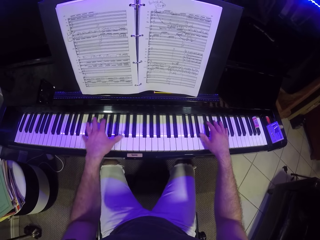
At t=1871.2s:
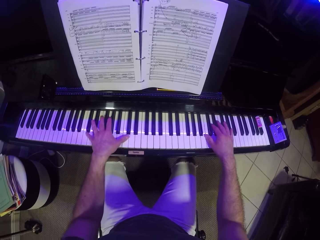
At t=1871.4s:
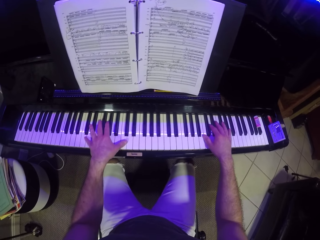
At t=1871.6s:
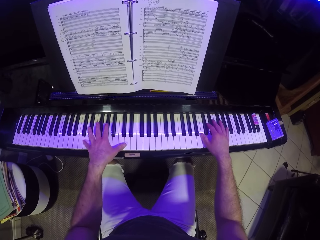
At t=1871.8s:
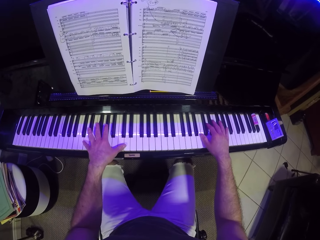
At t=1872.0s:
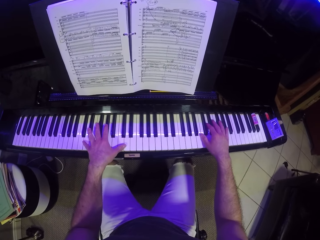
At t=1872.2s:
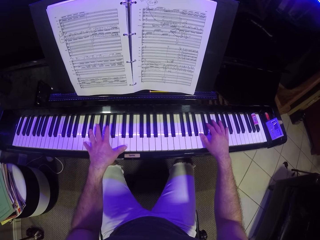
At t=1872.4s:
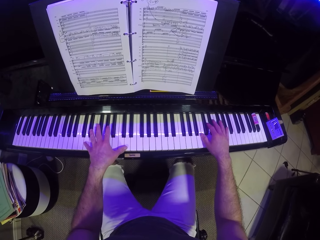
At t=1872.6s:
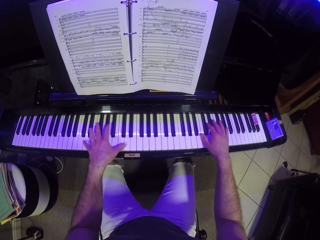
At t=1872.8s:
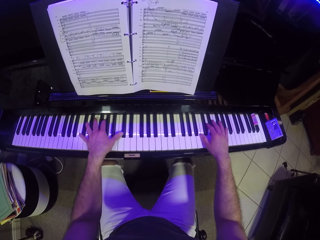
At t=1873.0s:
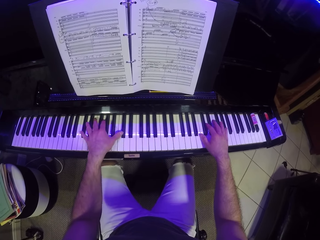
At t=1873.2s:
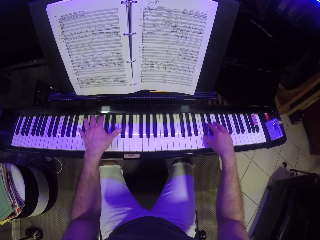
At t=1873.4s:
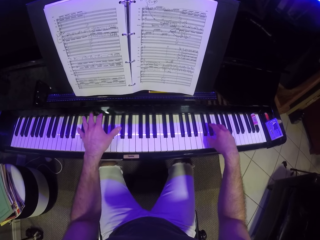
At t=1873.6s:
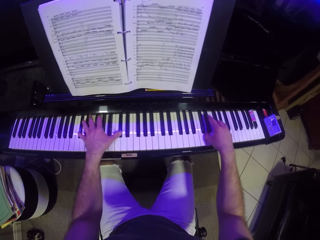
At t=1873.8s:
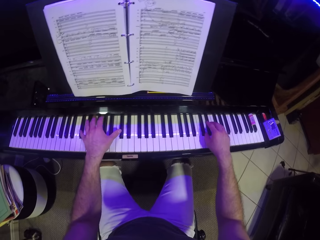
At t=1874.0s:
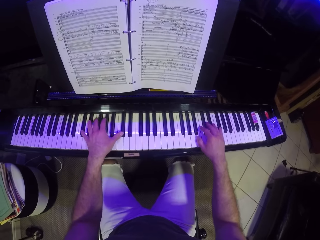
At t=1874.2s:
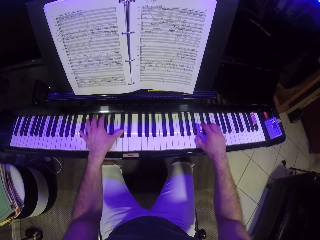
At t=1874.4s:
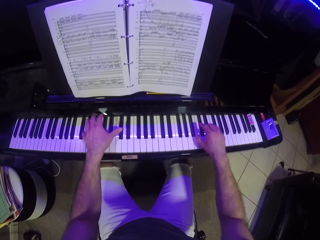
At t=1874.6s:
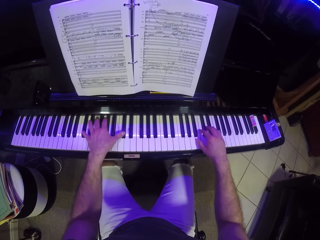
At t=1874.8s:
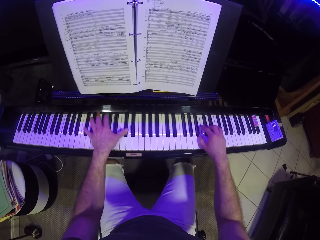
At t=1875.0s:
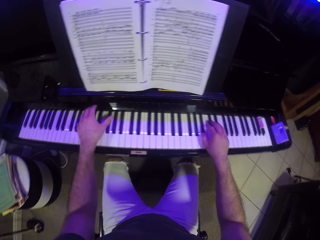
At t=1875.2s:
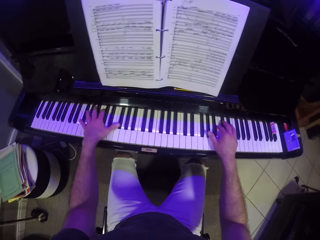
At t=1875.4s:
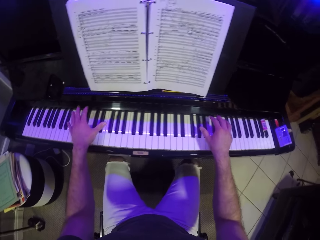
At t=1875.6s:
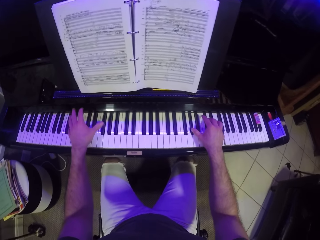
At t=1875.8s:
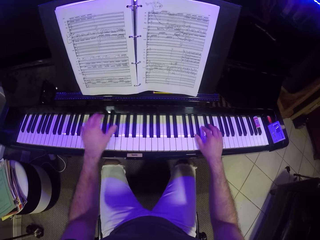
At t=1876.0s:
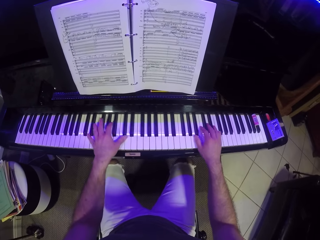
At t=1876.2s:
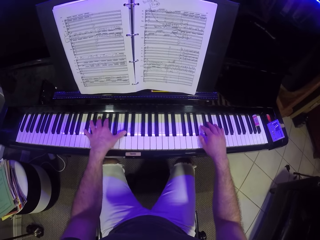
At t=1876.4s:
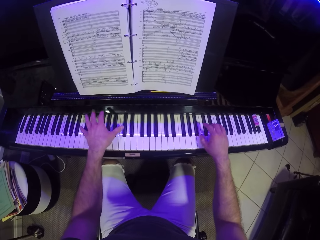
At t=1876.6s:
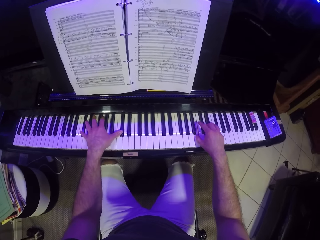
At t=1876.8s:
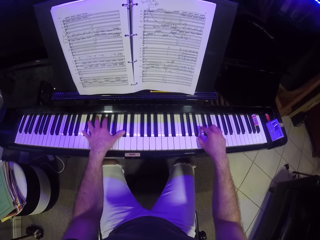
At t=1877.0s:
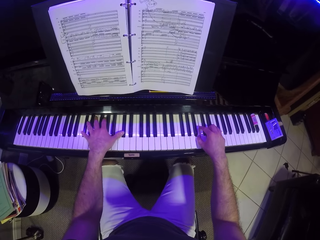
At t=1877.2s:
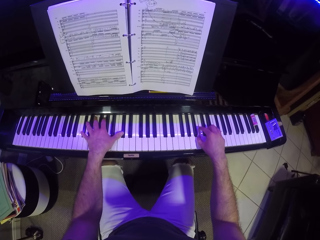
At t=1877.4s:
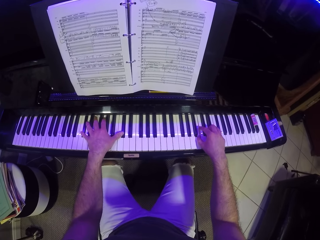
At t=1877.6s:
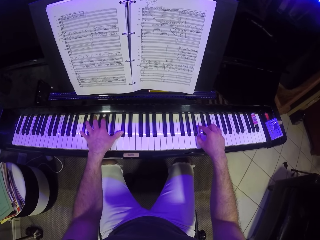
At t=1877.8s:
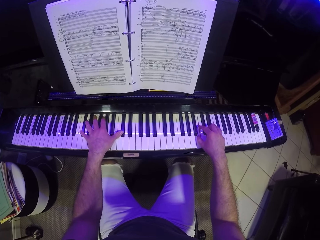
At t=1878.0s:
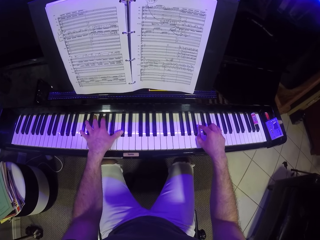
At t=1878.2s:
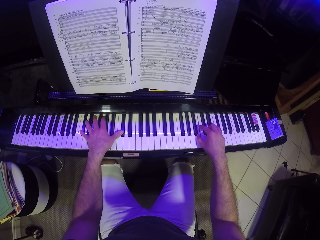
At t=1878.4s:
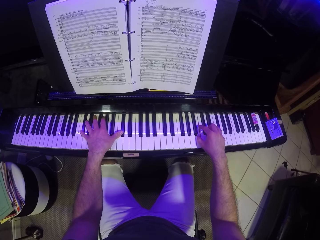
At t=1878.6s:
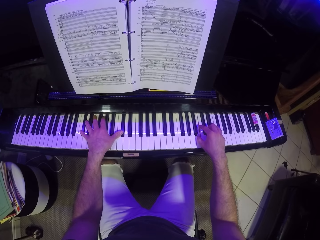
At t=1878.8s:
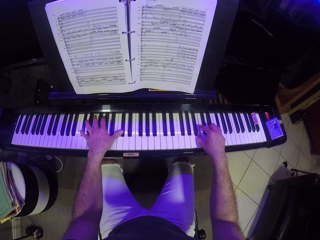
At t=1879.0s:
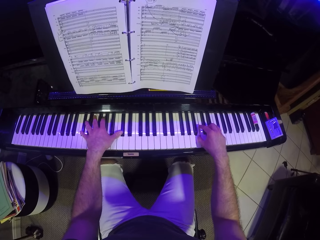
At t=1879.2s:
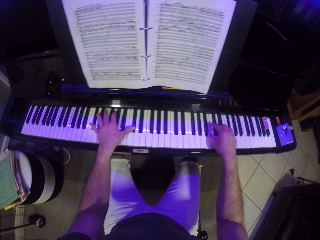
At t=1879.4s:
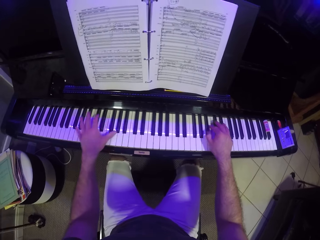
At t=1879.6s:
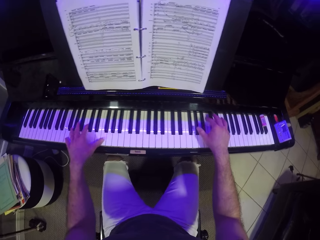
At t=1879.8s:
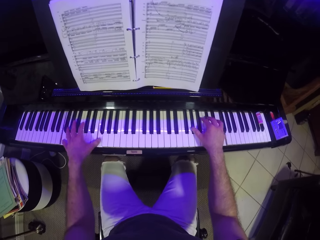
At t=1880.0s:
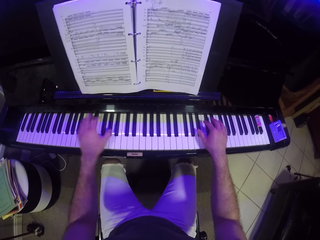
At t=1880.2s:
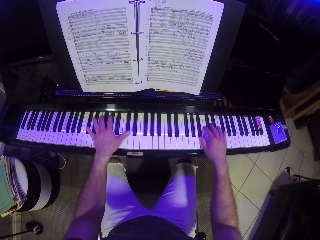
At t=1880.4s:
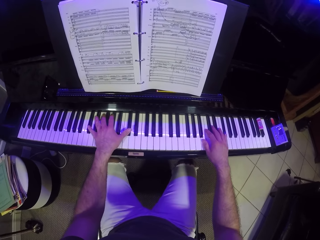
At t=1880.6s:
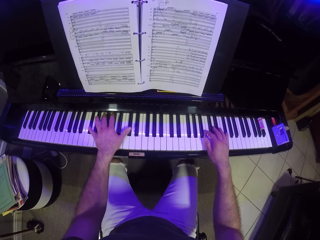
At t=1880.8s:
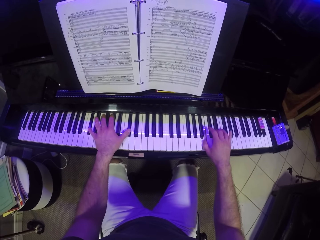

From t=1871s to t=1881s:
The camera wearer plays the keyboard with both hands.

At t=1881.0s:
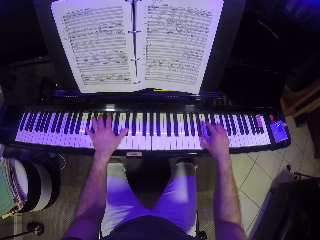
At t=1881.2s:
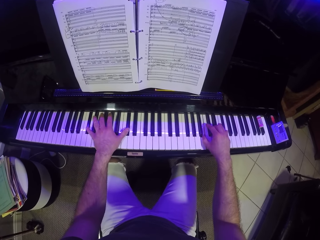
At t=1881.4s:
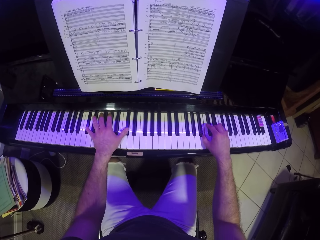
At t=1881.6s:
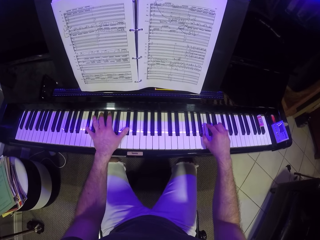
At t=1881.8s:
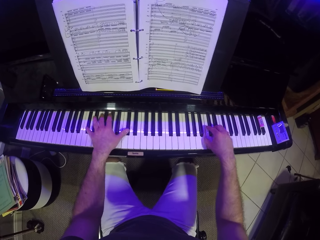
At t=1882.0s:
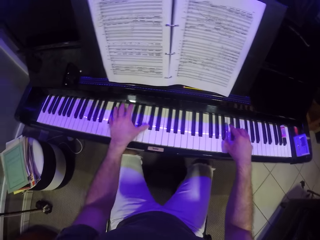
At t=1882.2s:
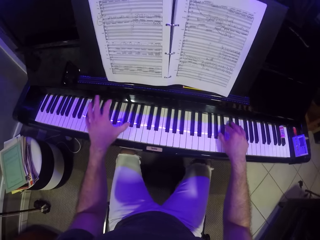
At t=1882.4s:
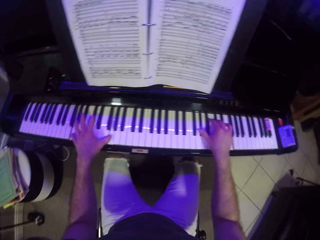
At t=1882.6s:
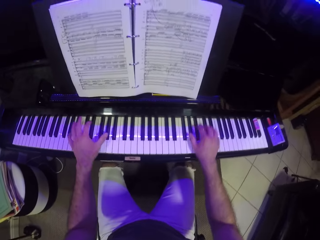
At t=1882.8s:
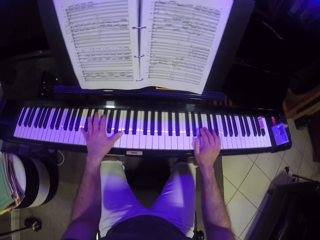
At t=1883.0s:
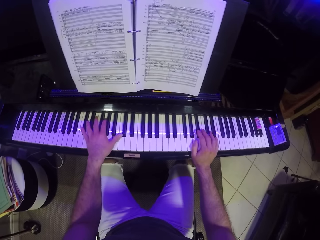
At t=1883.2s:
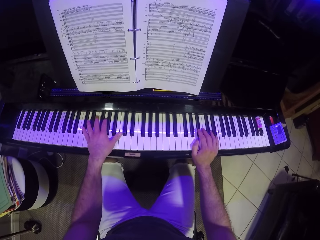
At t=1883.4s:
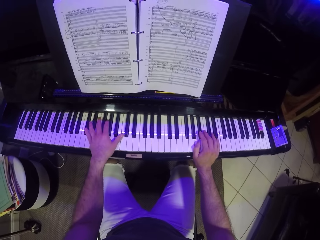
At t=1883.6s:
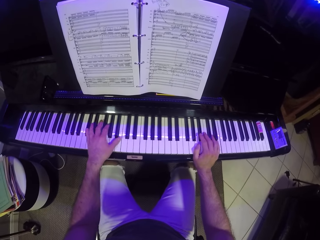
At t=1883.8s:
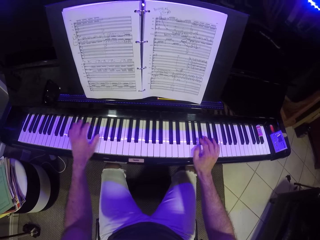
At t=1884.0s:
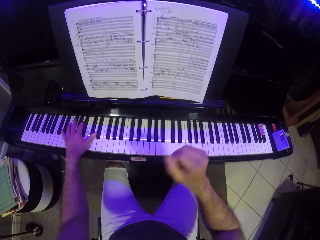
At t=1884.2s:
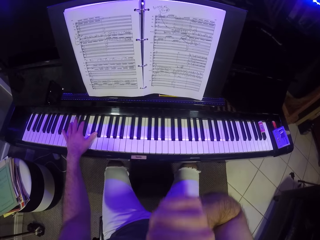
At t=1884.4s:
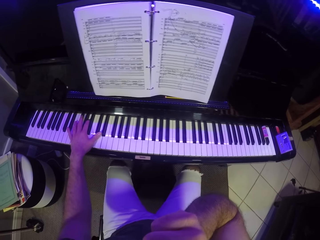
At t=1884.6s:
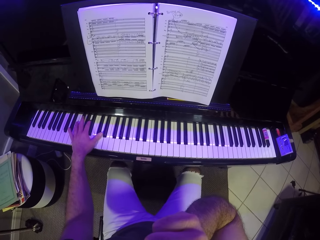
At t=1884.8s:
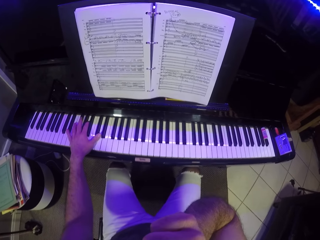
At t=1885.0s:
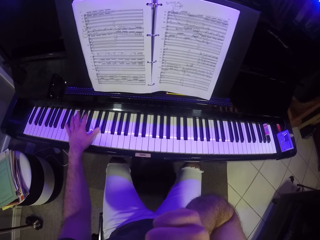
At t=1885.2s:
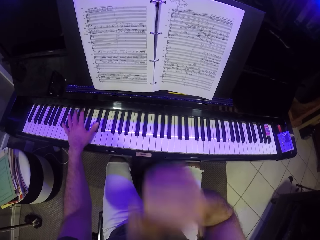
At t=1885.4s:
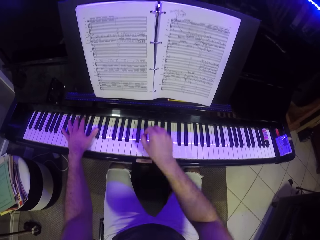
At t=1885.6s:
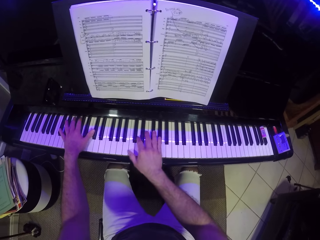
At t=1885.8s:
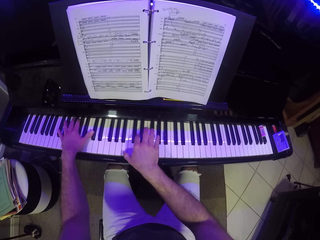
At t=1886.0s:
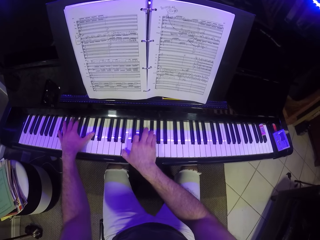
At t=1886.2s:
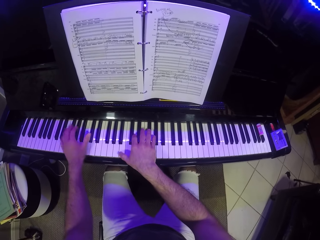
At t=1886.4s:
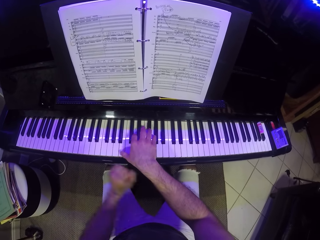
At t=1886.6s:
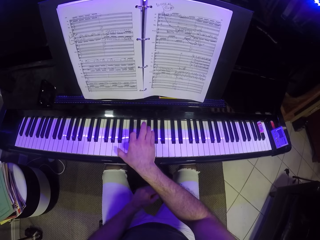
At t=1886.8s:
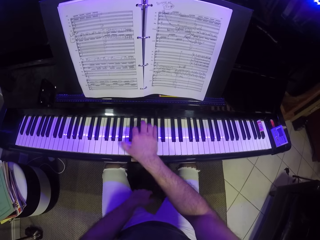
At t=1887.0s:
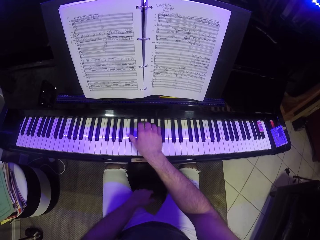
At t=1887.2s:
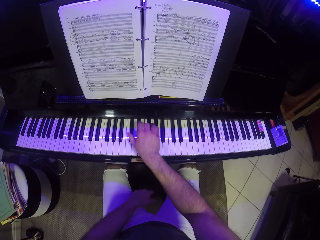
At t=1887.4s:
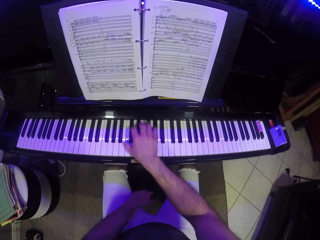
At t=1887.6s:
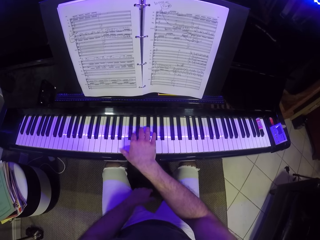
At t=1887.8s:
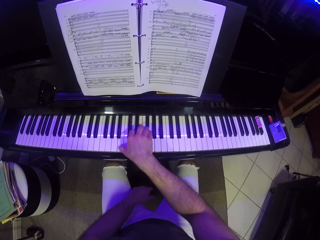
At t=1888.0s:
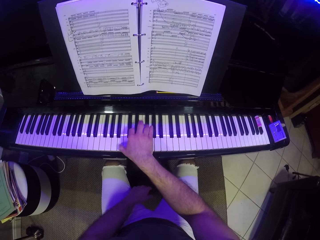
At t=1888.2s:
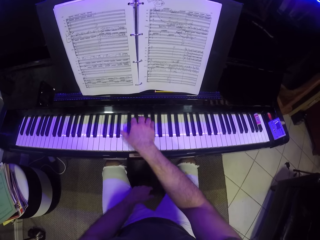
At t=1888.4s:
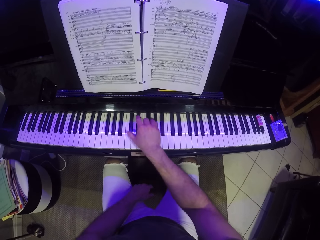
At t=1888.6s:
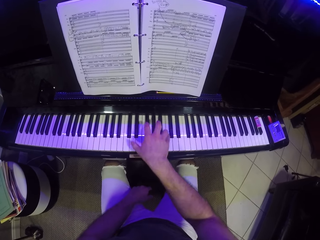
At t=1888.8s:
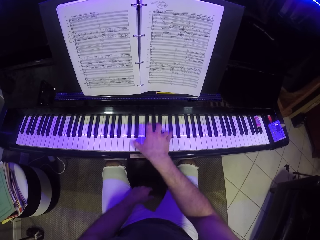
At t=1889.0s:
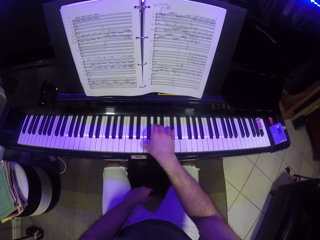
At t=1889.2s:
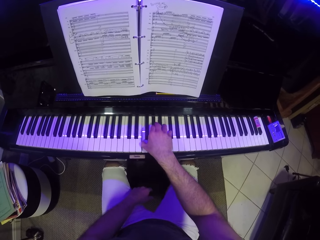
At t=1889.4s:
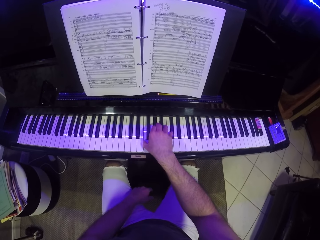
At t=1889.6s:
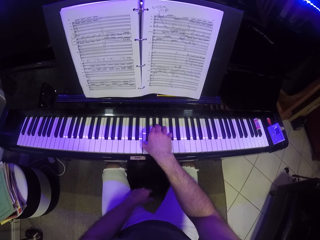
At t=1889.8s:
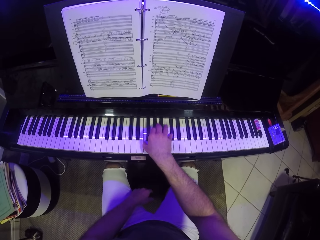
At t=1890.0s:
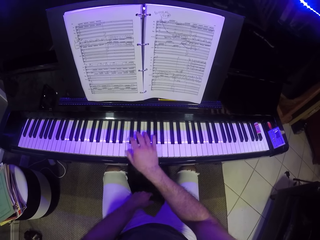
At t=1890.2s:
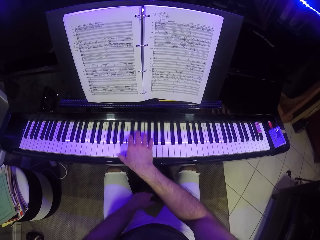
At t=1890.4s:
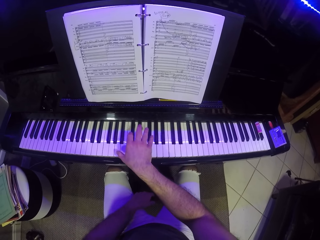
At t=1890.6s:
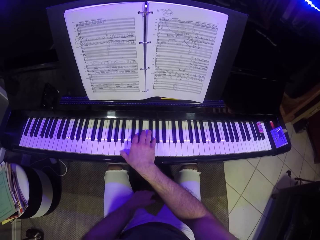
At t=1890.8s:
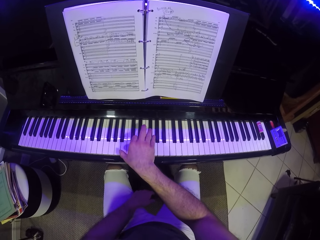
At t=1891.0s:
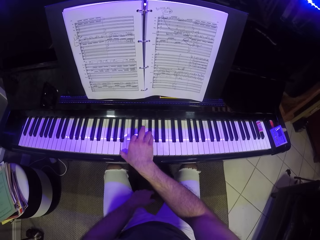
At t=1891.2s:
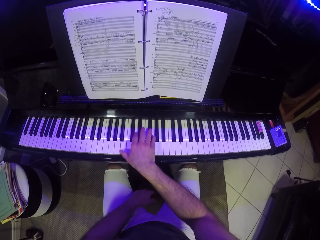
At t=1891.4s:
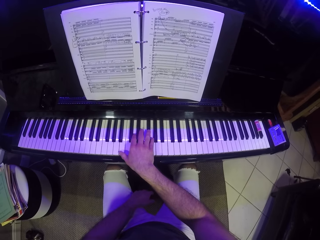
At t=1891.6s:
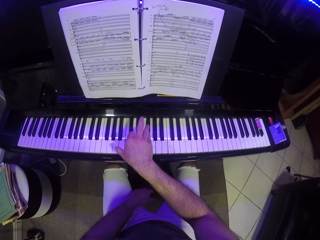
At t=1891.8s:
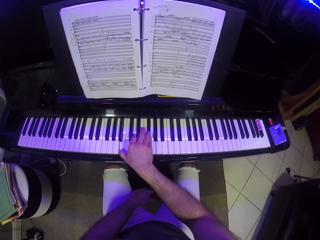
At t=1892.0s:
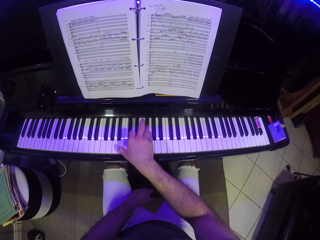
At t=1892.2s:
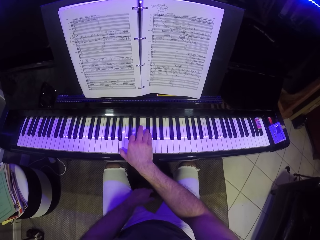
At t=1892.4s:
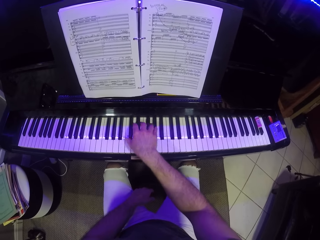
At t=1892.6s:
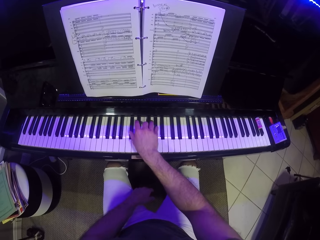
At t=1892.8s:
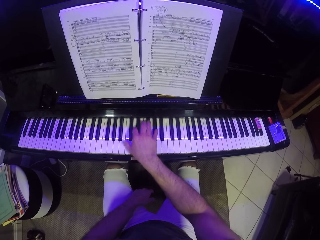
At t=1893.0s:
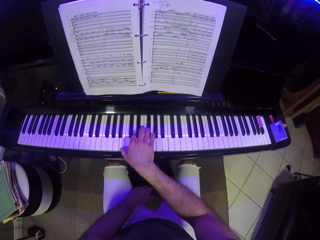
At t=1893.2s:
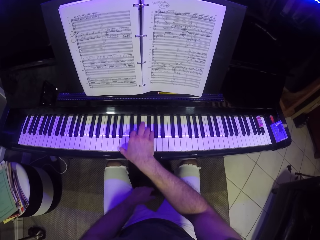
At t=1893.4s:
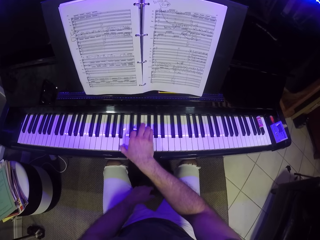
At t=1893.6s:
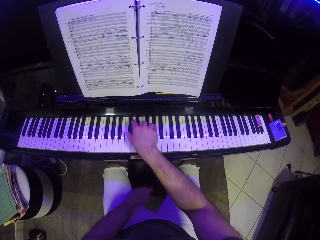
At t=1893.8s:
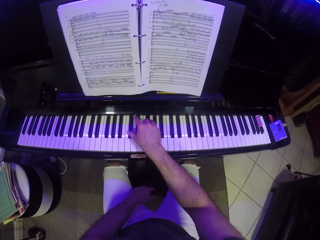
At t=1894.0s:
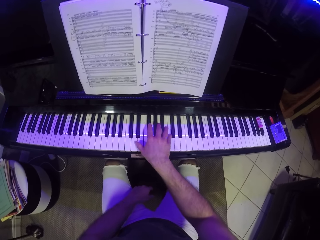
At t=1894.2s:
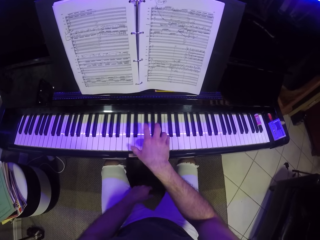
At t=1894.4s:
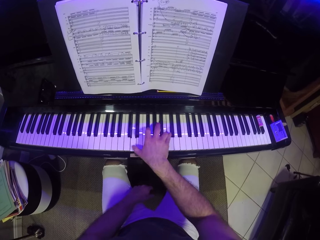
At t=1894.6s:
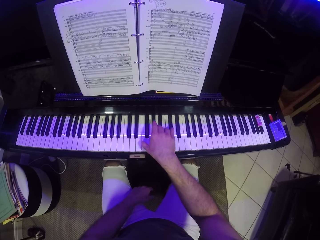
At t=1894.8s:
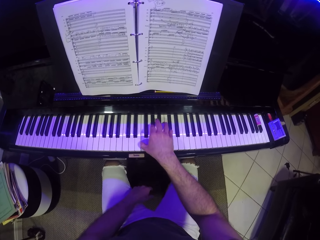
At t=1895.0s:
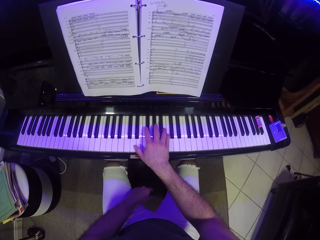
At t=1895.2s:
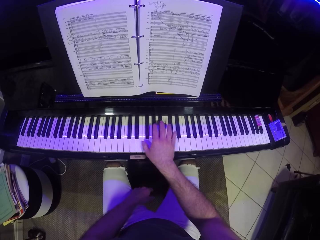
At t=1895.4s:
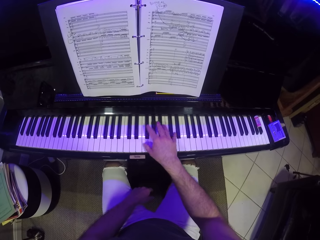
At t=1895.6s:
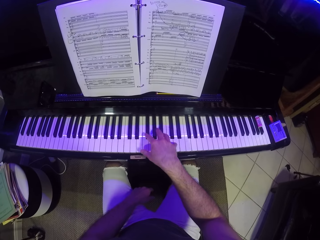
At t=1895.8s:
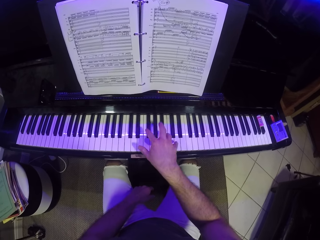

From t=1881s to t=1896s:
The camera wearer raises his right hand from the keyboard. He plays the keyboard with both hands. He places his left hand between his legs. He plays the keyboard with his right hand.
